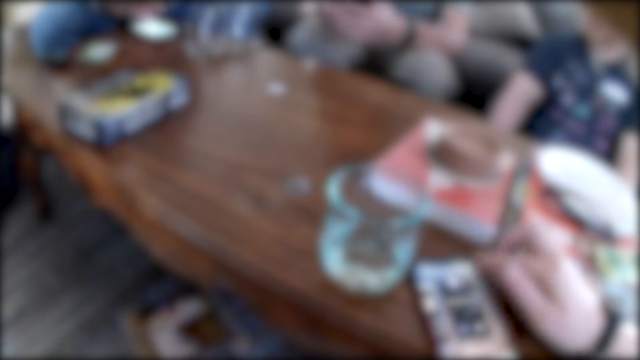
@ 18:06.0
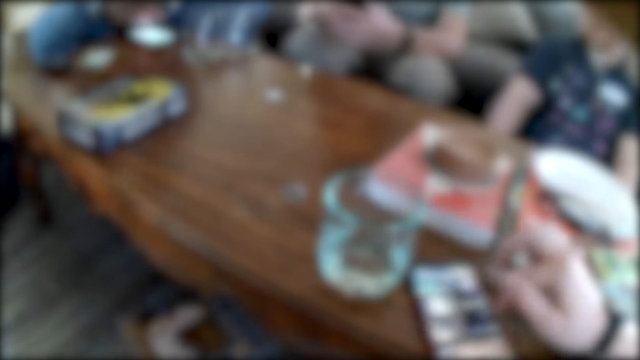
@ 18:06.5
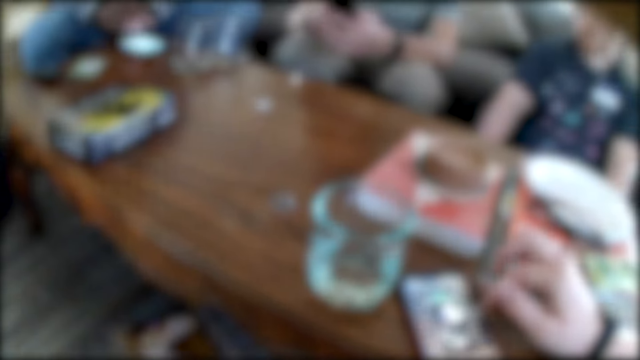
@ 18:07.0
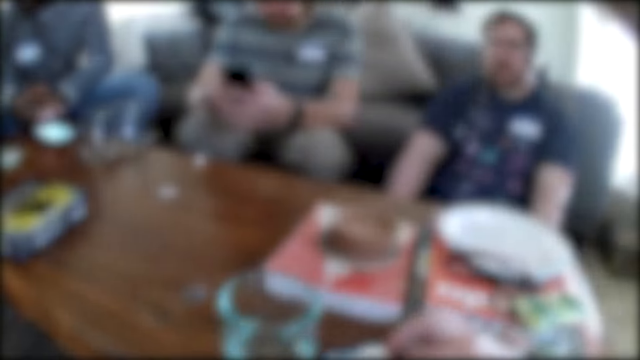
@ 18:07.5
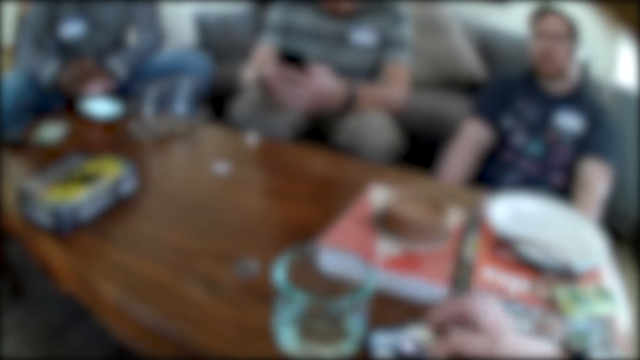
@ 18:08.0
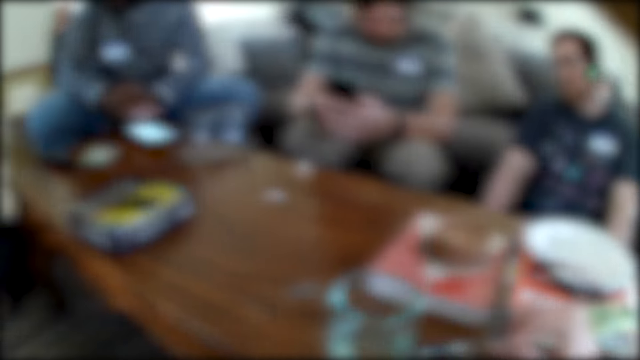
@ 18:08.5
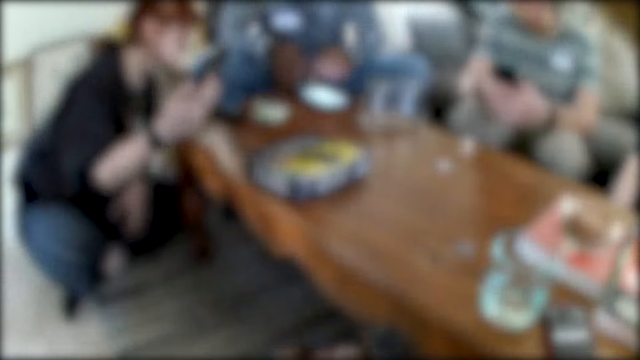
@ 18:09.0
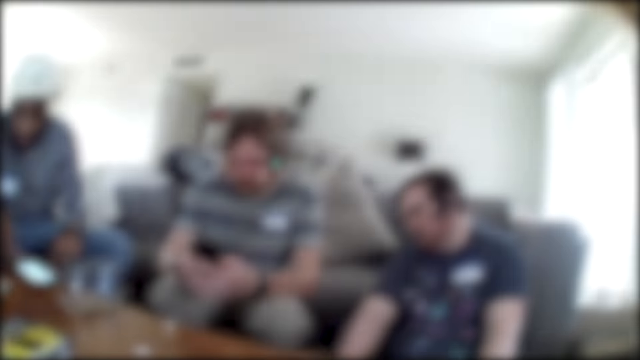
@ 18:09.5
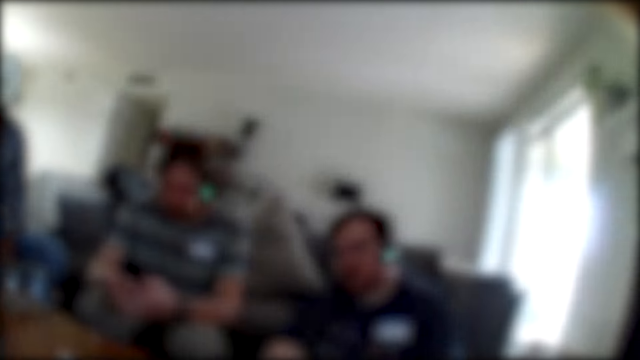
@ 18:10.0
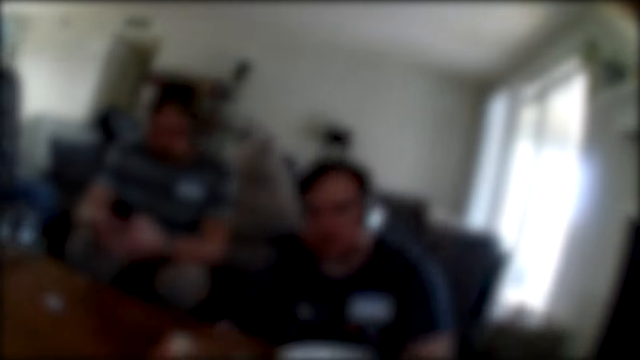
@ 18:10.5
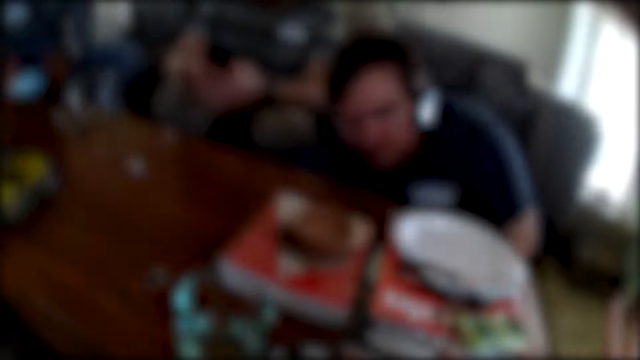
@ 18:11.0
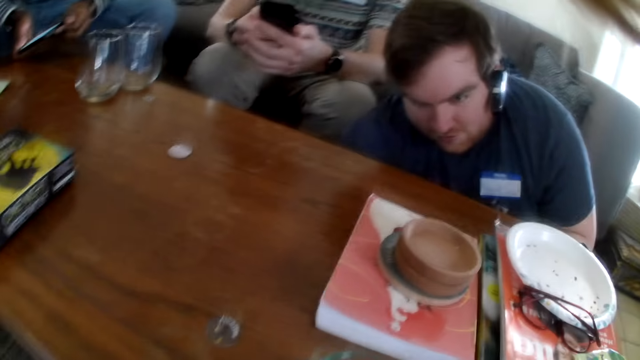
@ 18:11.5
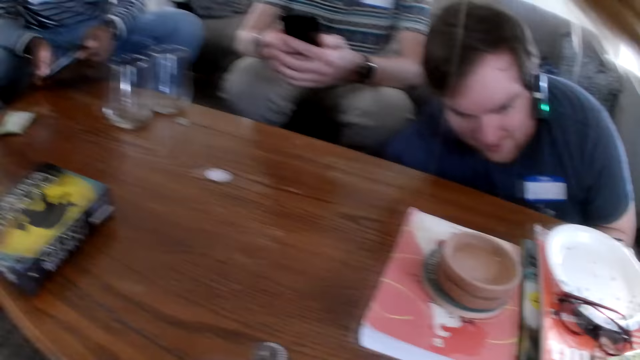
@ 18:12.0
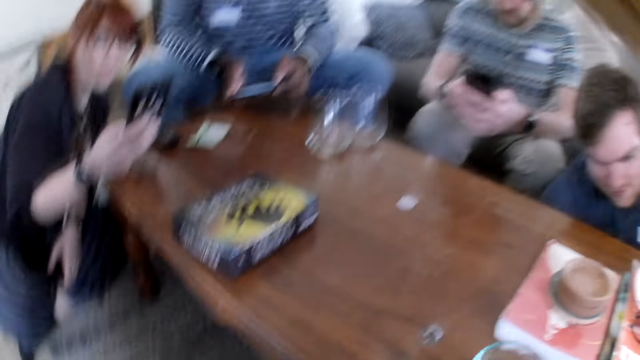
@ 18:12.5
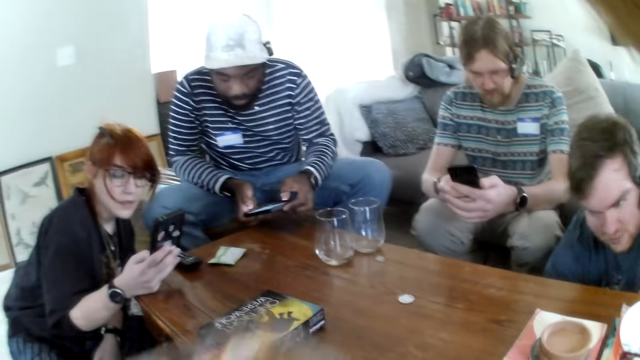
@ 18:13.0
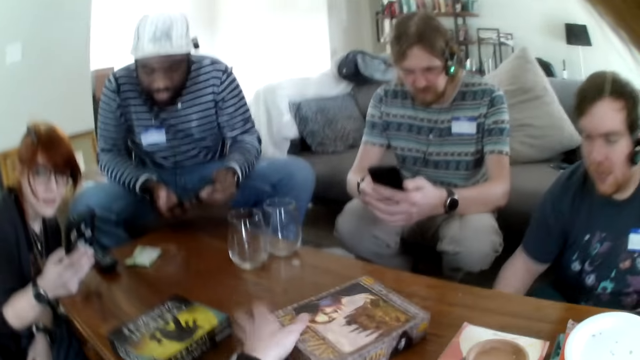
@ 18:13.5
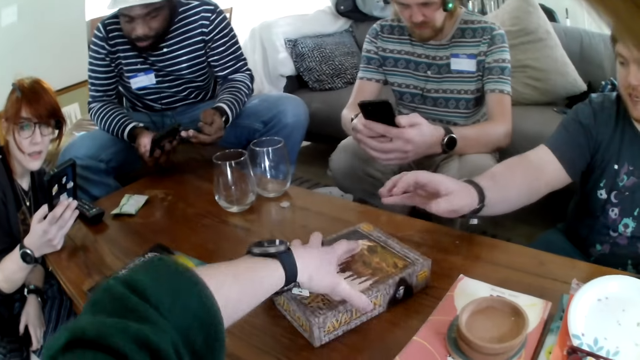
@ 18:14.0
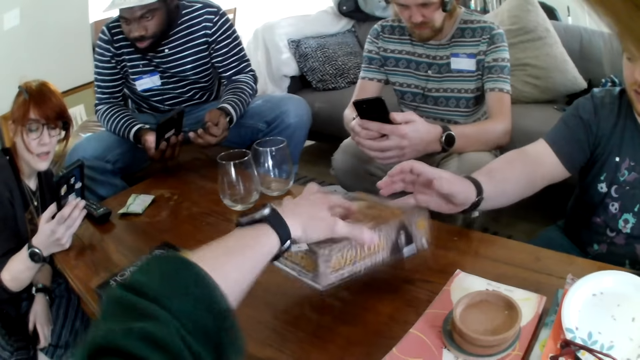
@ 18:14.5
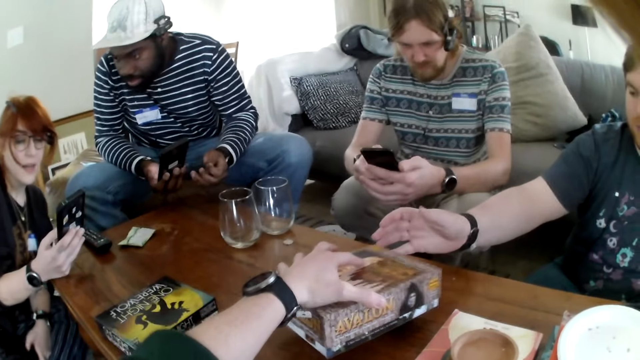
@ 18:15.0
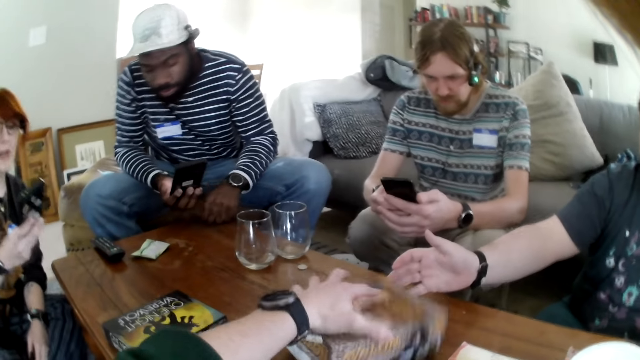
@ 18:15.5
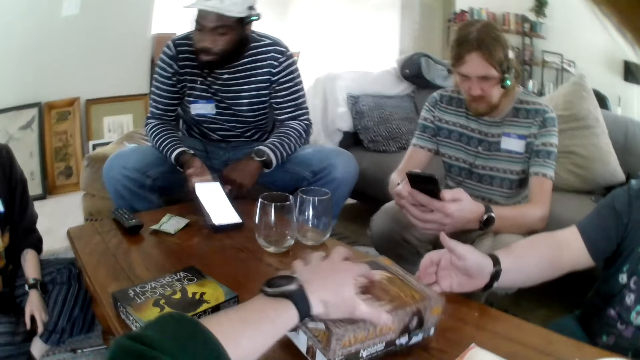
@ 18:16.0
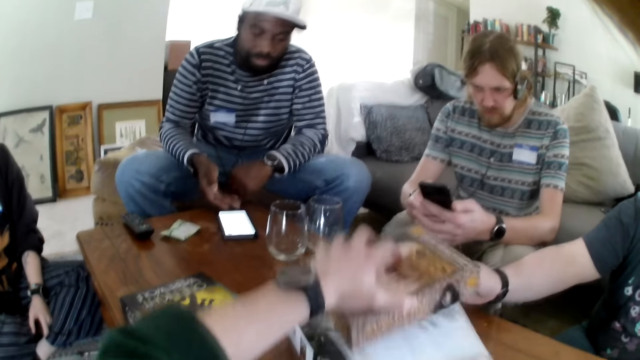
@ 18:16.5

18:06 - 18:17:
A person talks. The camera wearer talks. They laugh. They put the card box on the table. They talk. Another person puts a phone on the table.

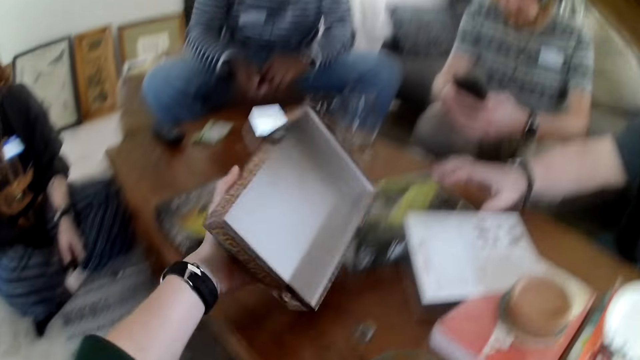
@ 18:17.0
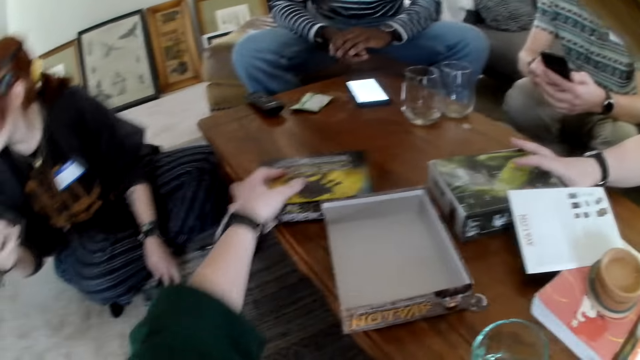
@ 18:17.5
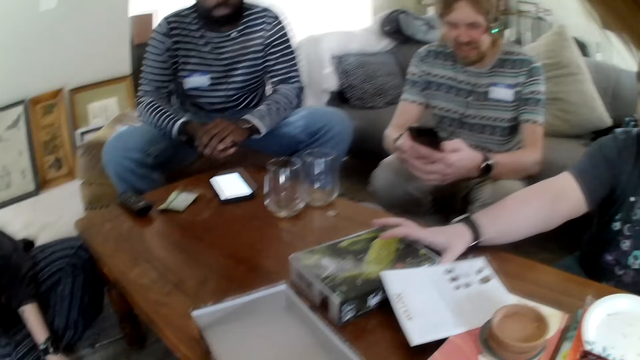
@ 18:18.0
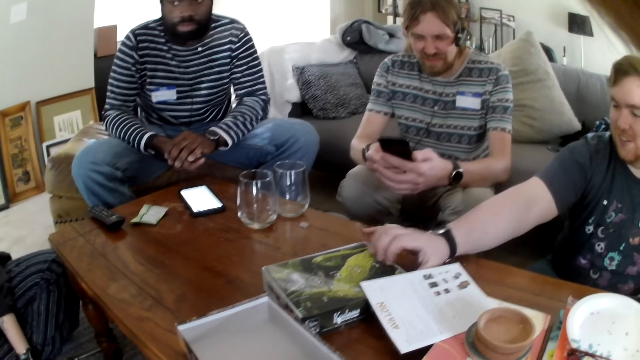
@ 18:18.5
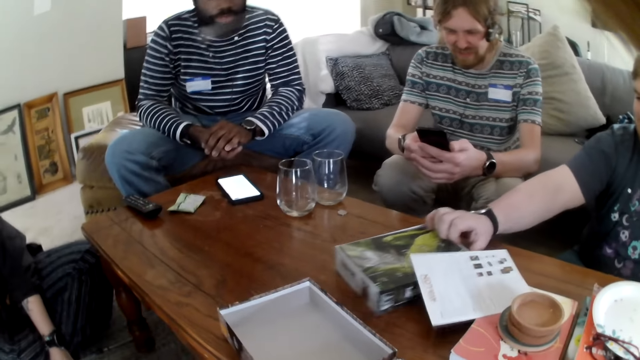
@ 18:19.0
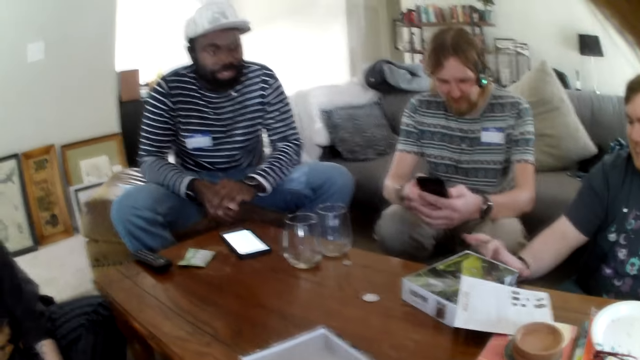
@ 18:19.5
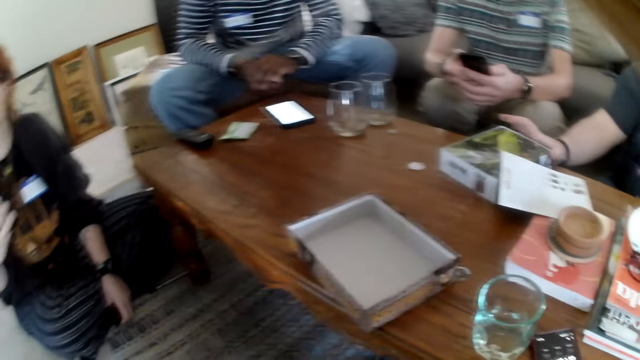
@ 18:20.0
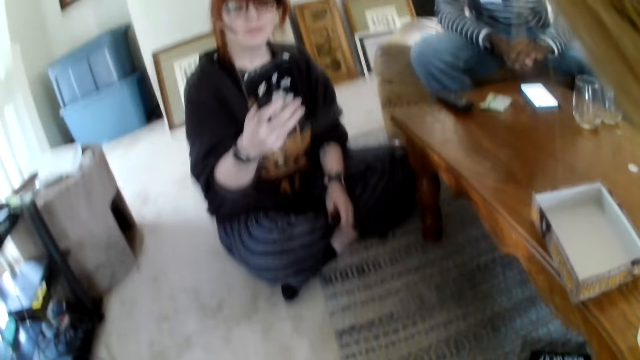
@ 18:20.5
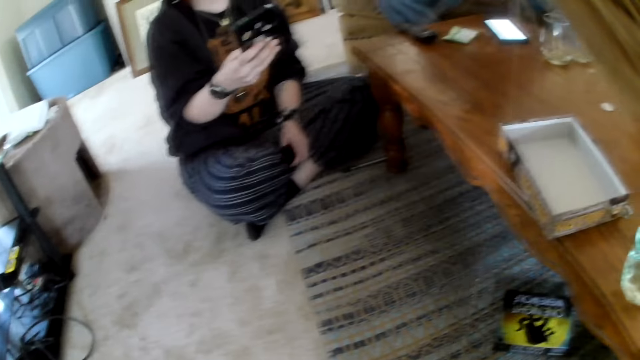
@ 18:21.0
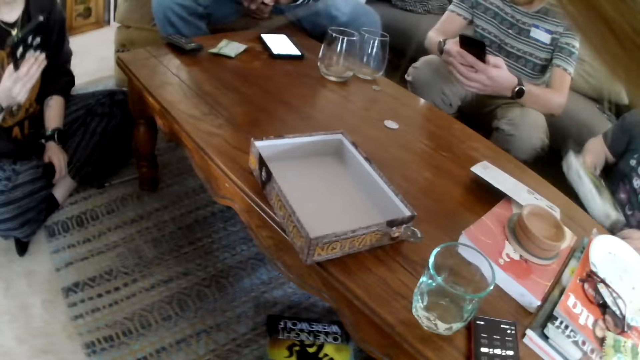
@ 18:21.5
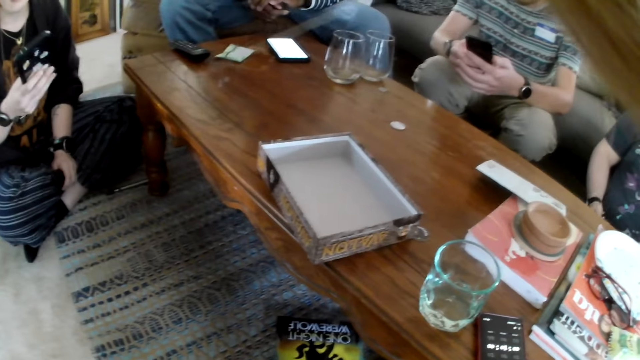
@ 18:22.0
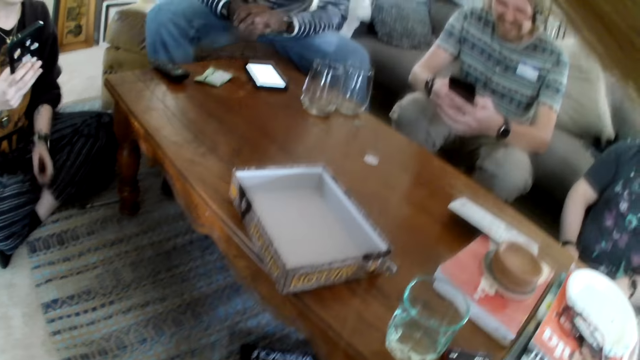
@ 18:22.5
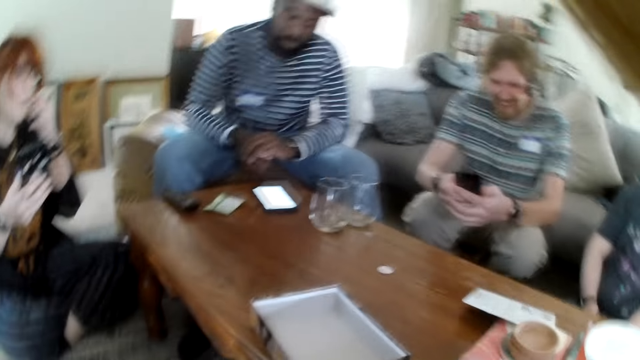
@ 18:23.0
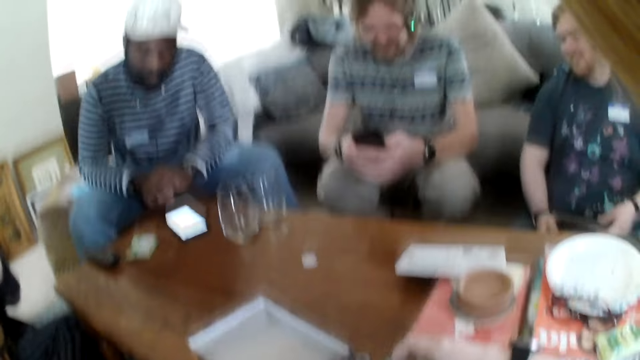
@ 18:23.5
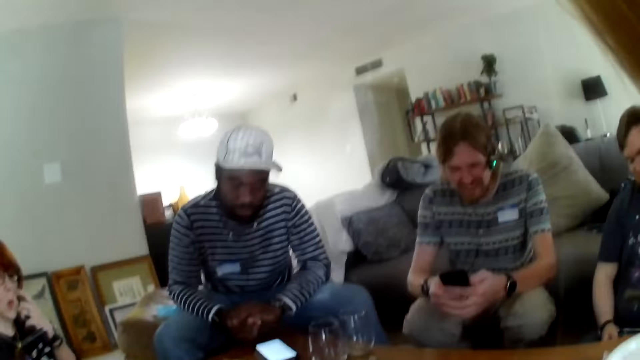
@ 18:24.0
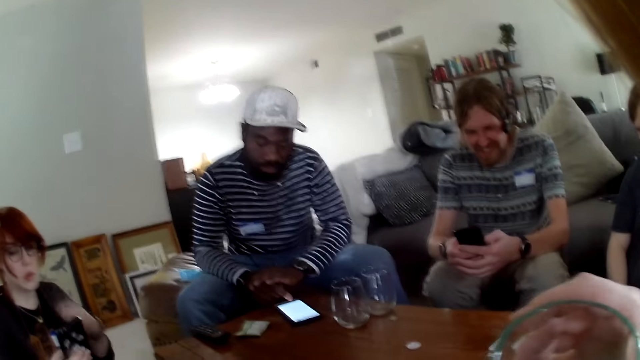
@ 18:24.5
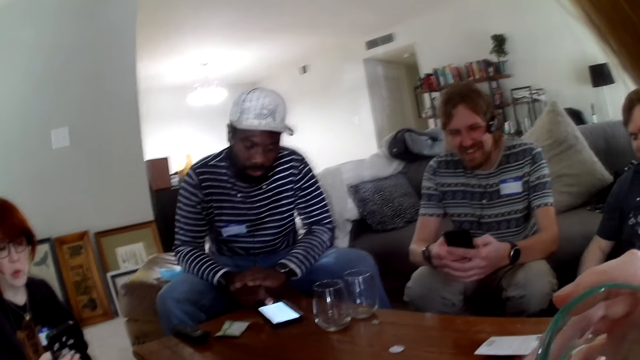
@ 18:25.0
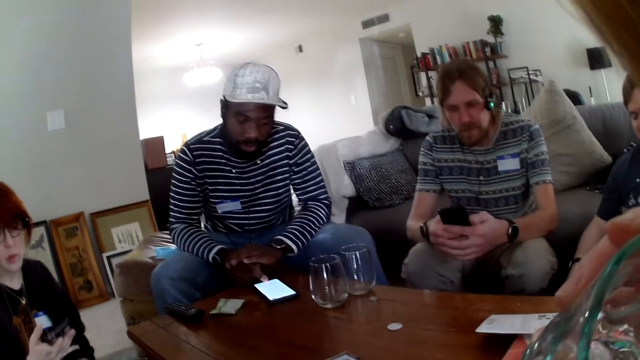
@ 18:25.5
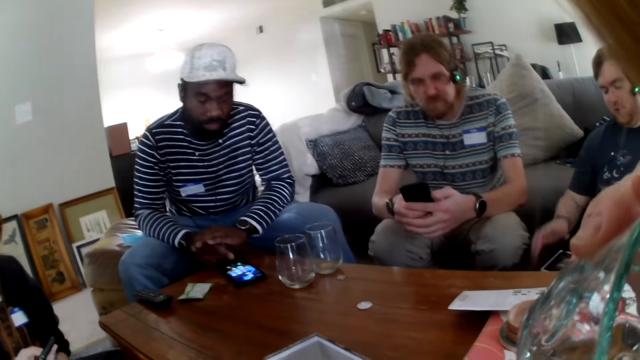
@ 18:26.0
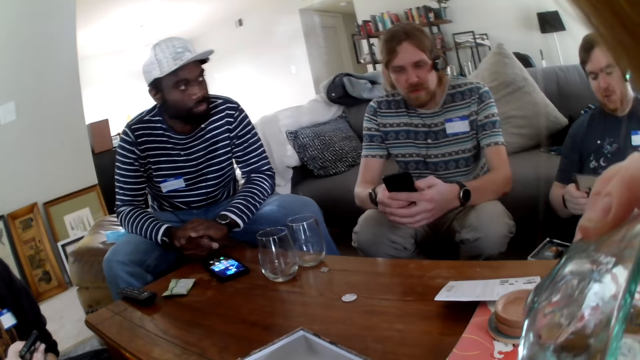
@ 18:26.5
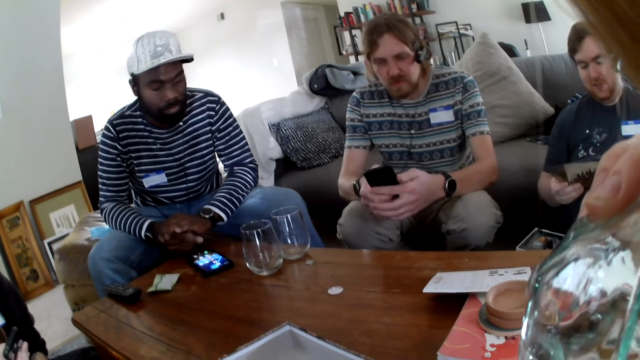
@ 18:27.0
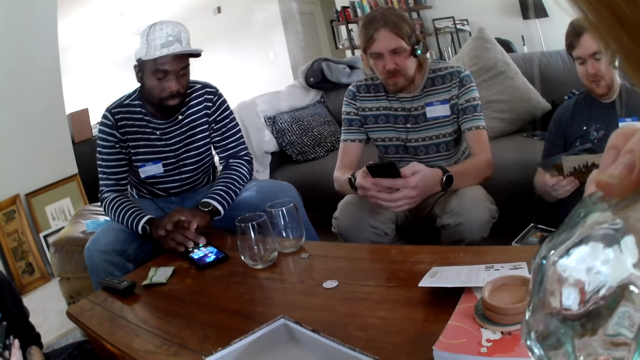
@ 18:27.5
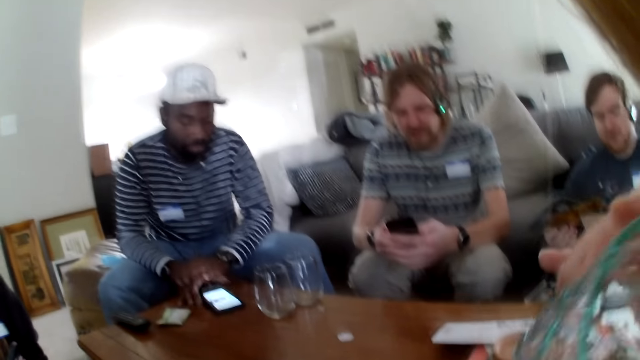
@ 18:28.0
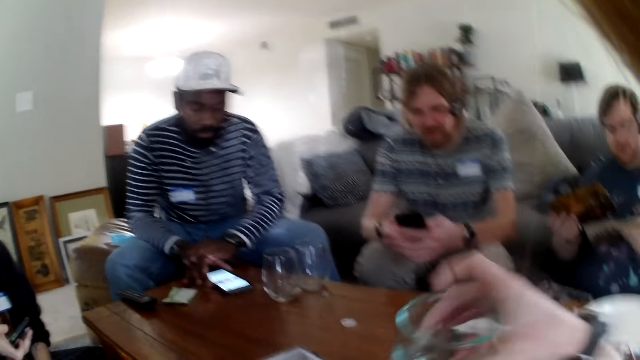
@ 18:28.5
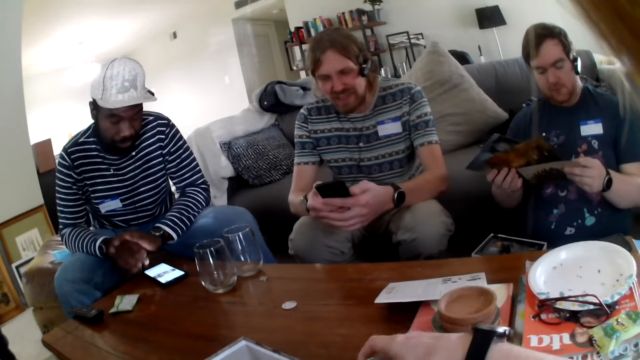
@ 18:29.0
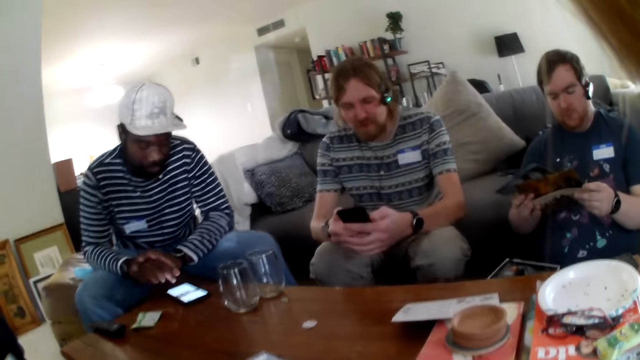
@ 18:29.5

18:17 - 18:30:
The camera wearer opens the box. They remove the book from the table. A person scrolls a phone. A man speaks. The camera wearer talks. Another person scrolls a phone. The man removes the box from the table. The camera wearer looks around. They drink the water from the glass. Another person scrolls a phone. The camera wearer places the glass on the table.
